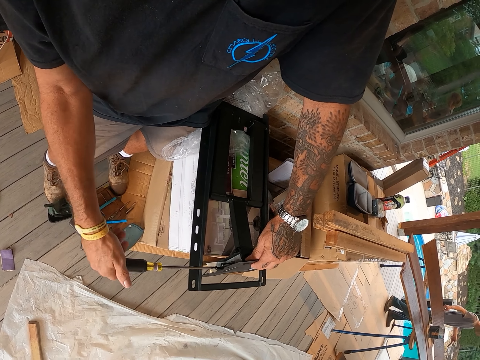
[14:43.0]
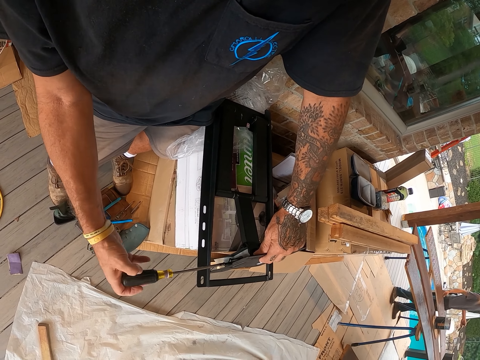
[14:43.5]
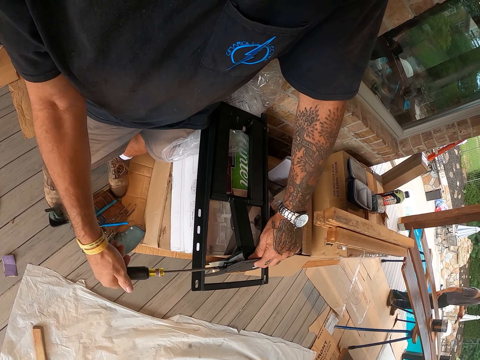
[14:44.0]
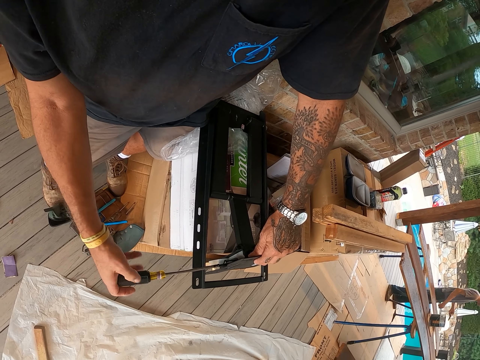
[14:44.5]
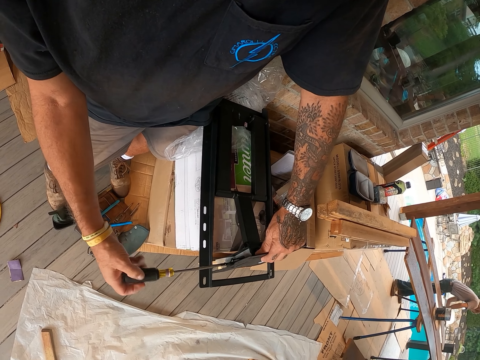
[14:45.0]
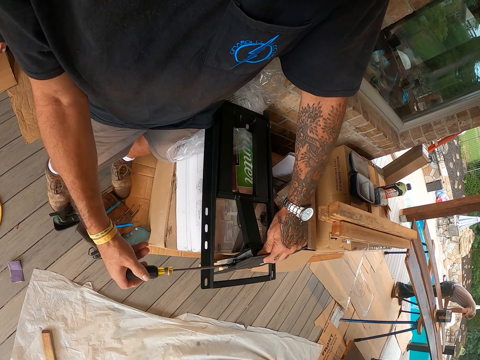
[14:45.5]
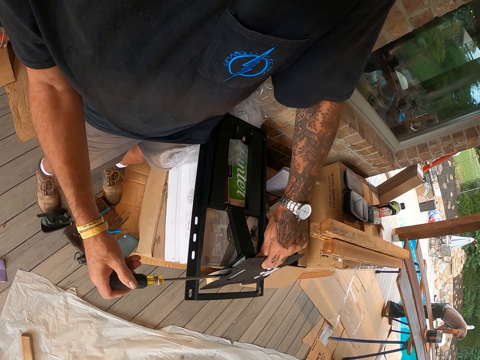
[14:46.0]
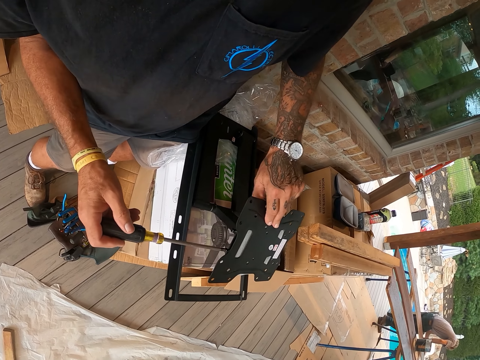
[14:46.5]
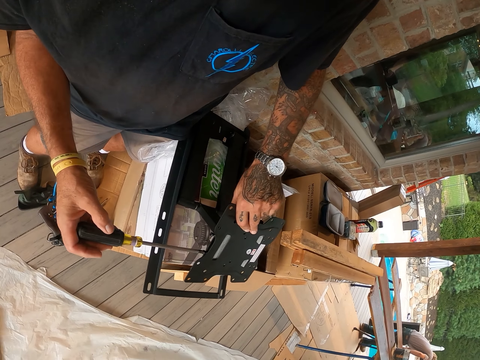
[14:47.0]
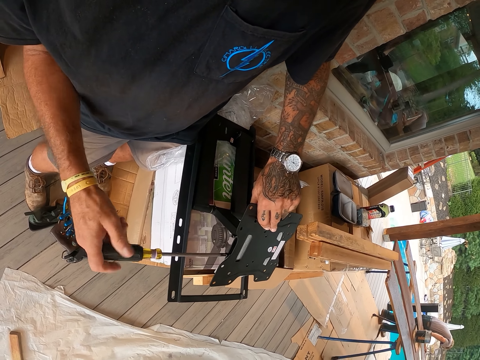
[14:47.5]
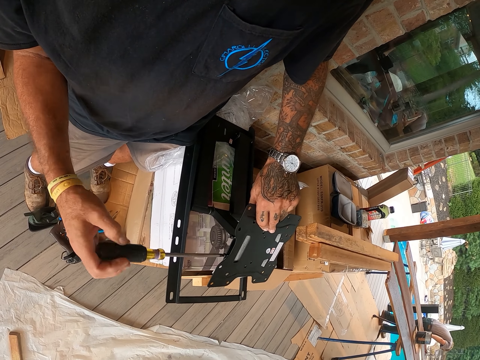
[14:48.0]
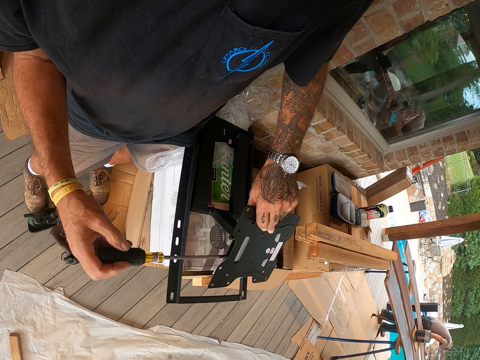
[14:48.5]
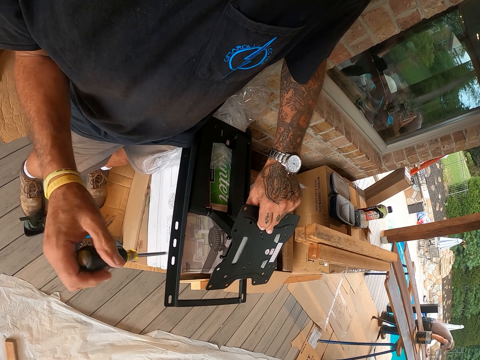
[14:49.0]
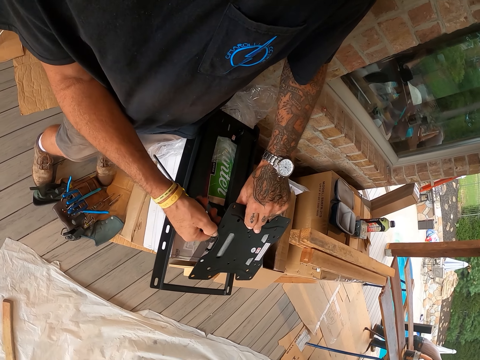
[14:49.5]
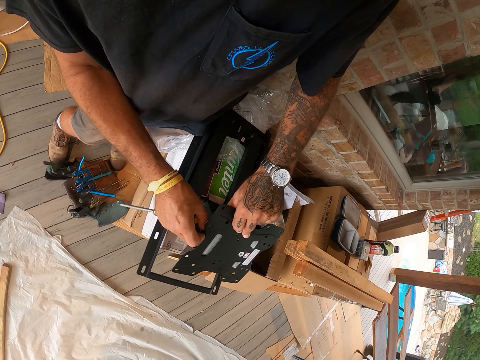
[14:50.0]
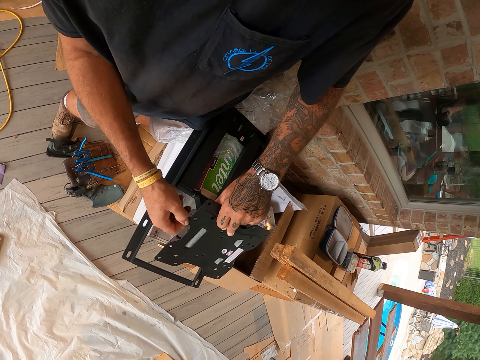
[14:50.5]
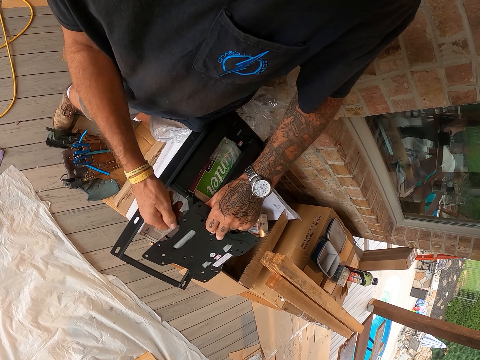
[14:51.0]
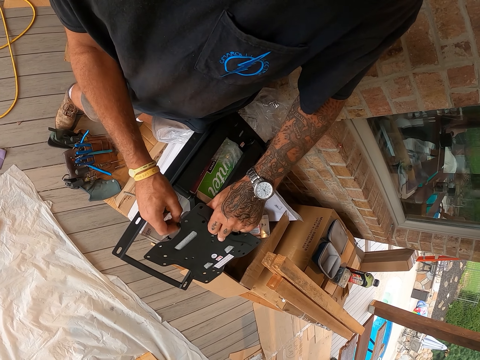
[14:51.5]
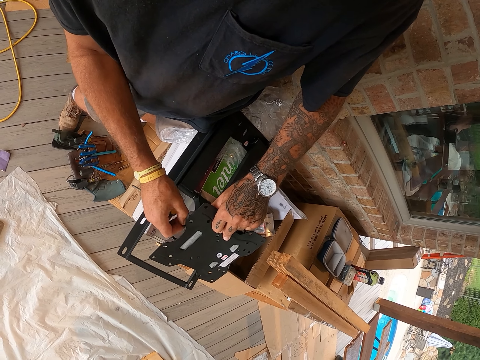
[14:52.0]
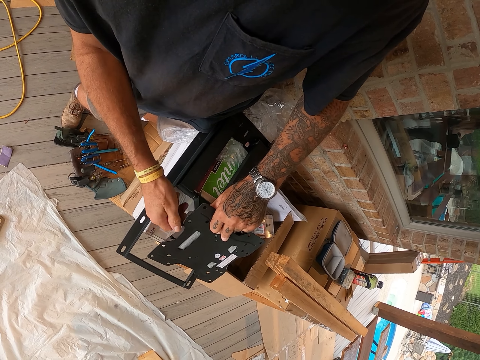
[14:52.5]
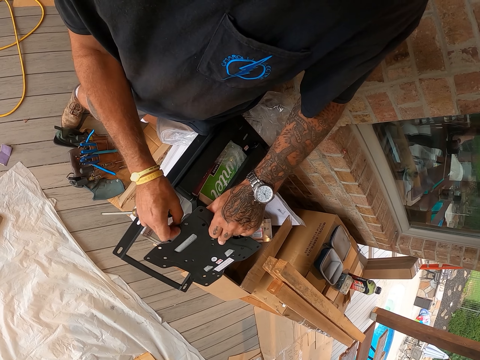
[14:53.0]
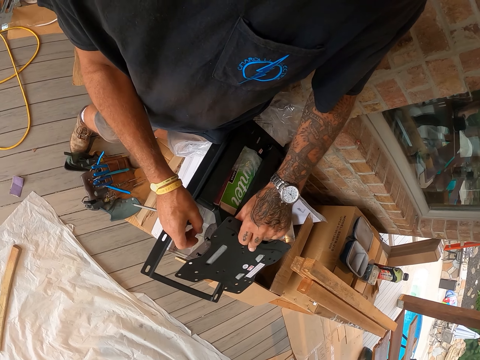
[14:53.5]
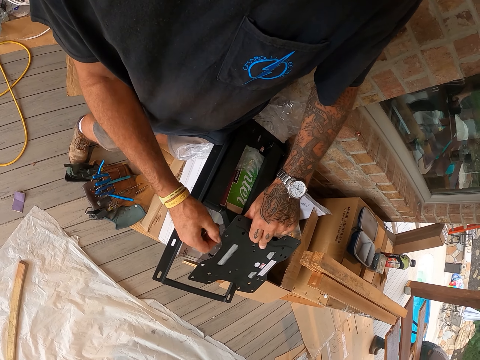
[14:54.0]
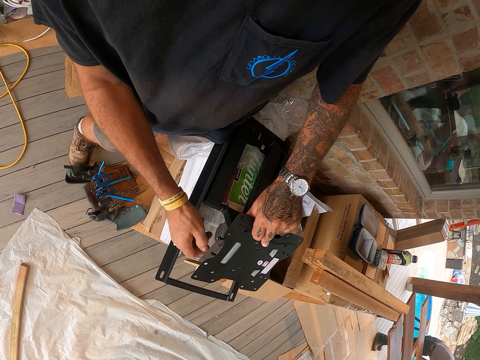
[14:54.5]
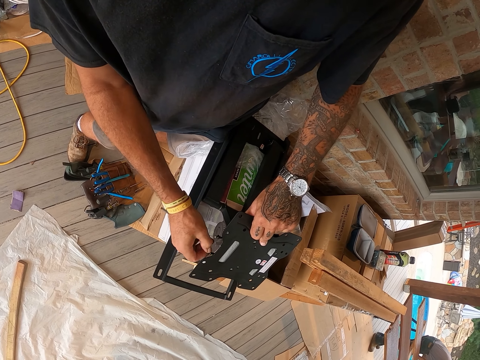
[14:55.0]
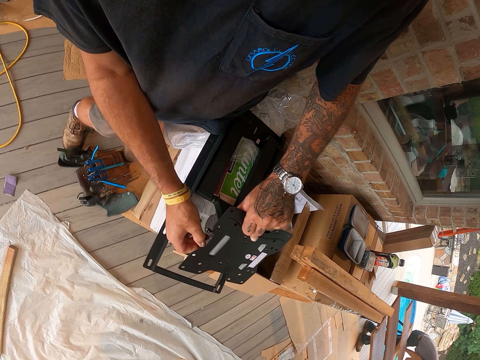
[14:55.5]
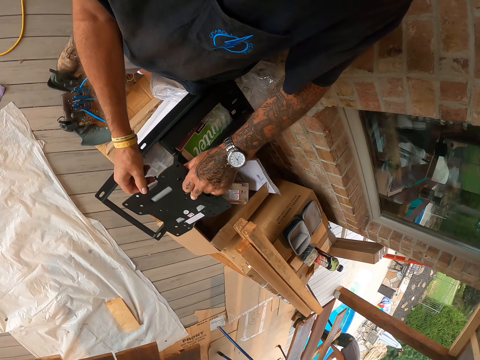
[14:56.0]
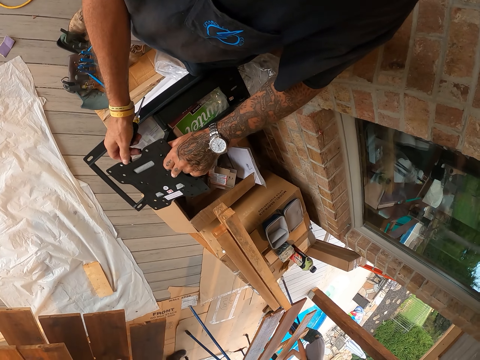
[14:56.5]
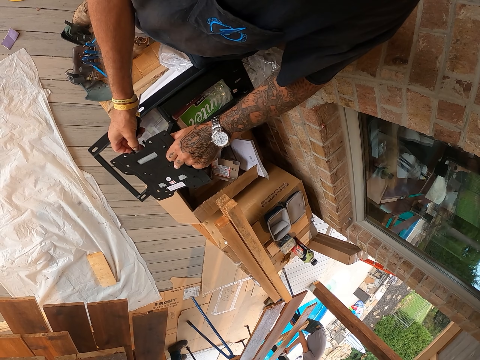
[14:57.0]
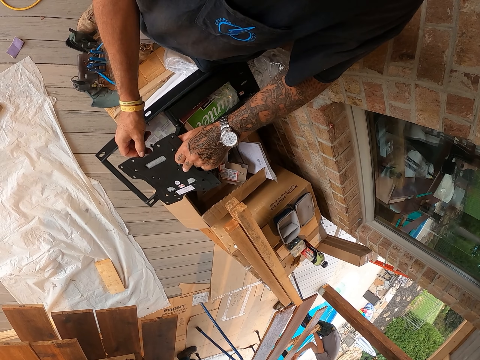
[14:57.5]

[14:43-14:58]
The camera wearer opens the screws with his hand on the TV wall mount.

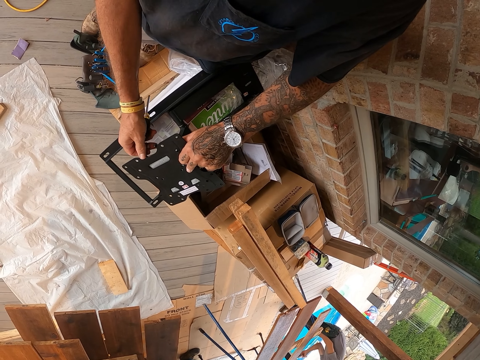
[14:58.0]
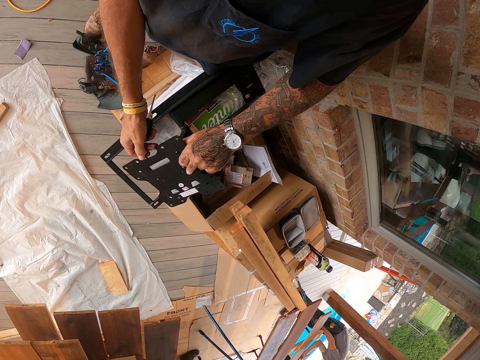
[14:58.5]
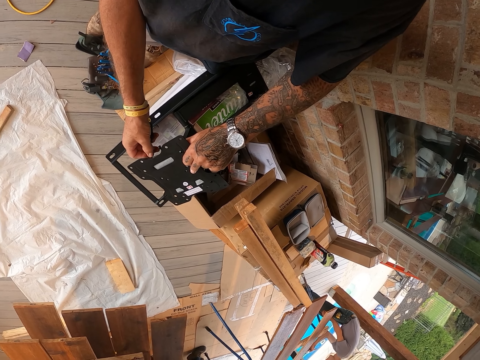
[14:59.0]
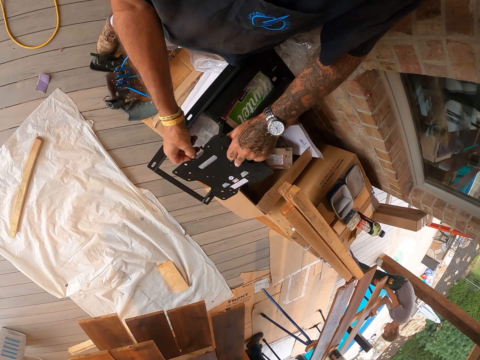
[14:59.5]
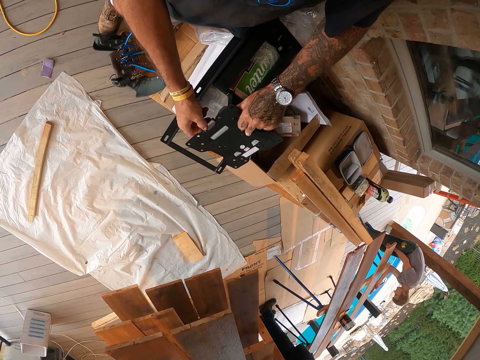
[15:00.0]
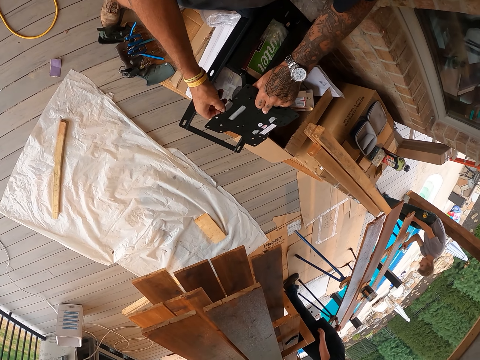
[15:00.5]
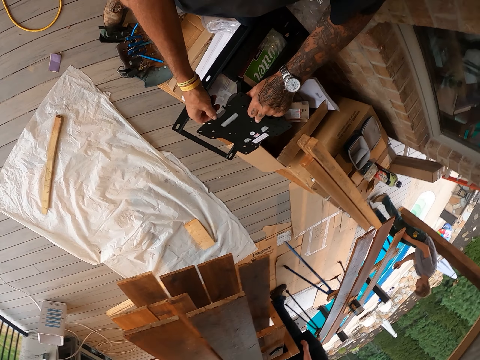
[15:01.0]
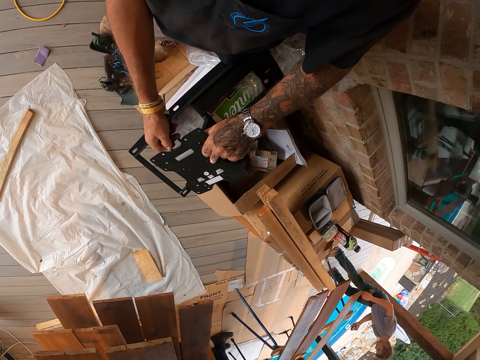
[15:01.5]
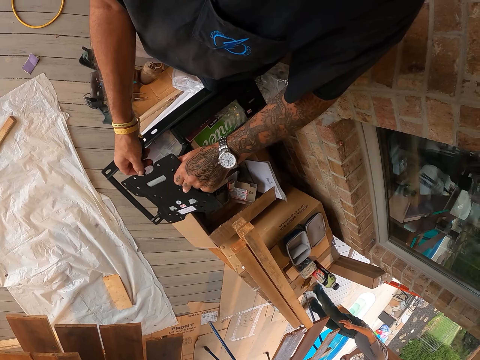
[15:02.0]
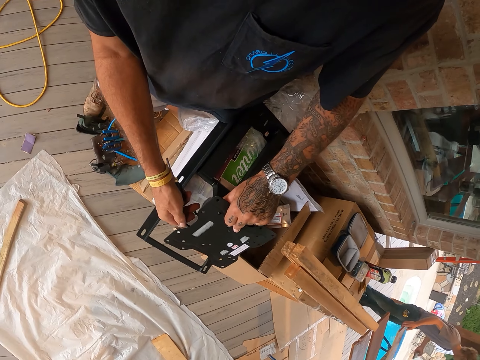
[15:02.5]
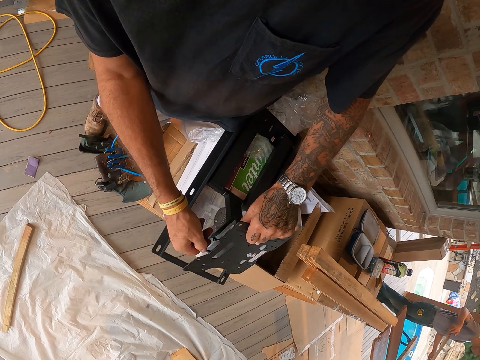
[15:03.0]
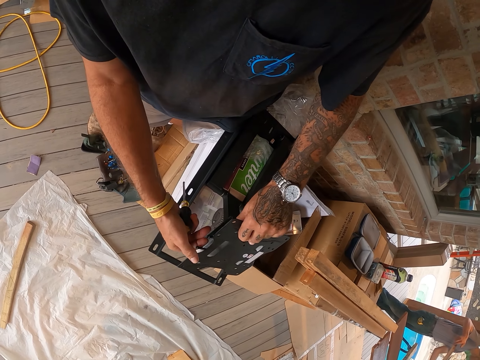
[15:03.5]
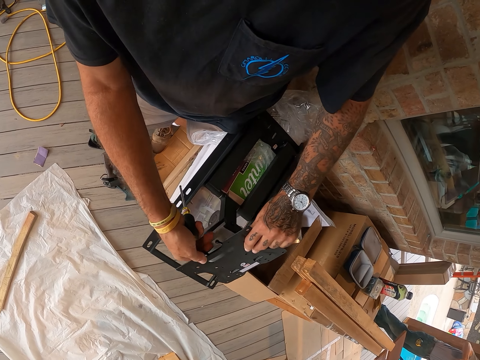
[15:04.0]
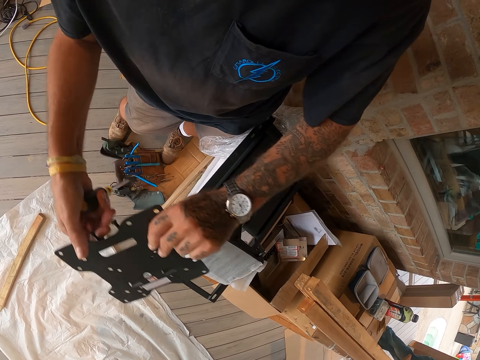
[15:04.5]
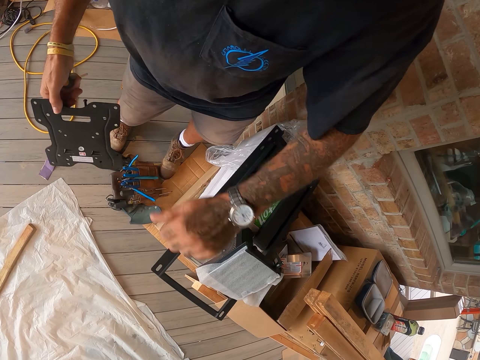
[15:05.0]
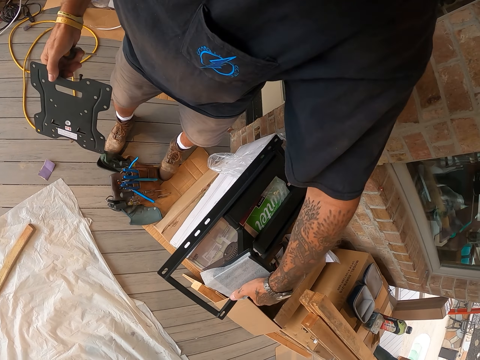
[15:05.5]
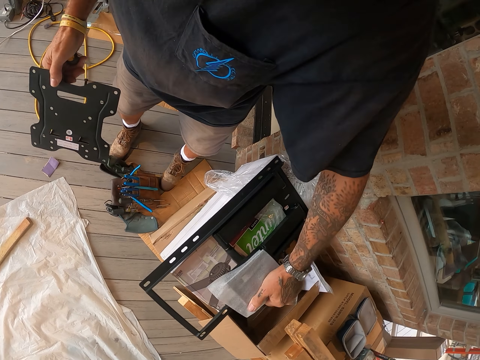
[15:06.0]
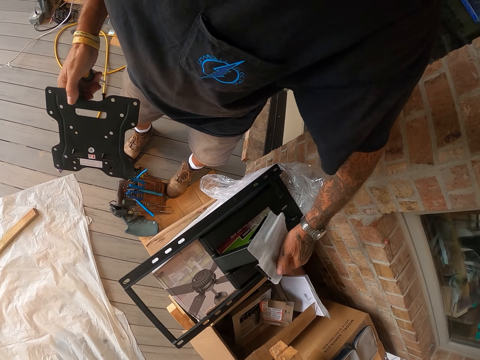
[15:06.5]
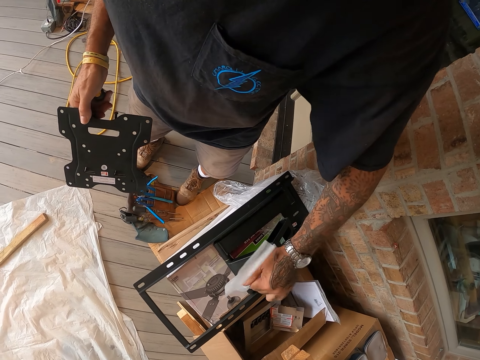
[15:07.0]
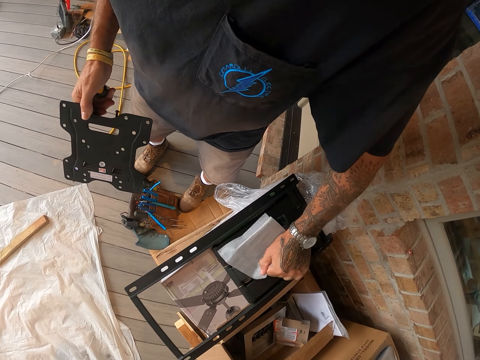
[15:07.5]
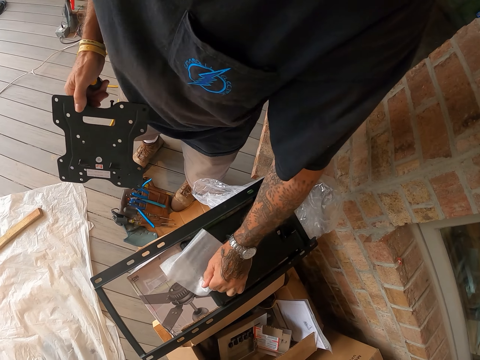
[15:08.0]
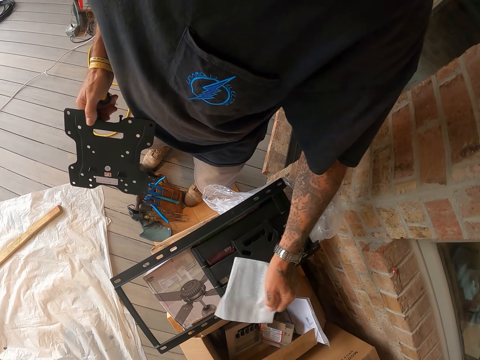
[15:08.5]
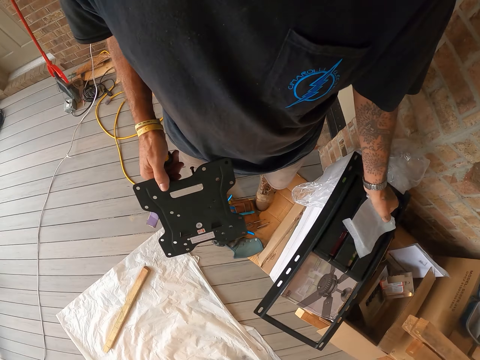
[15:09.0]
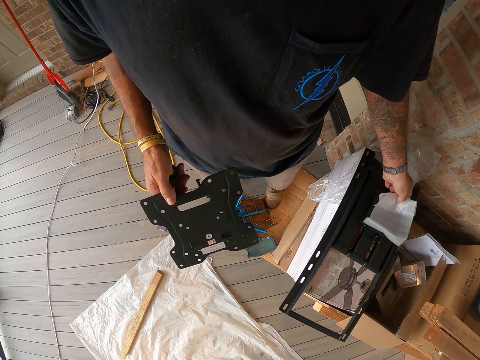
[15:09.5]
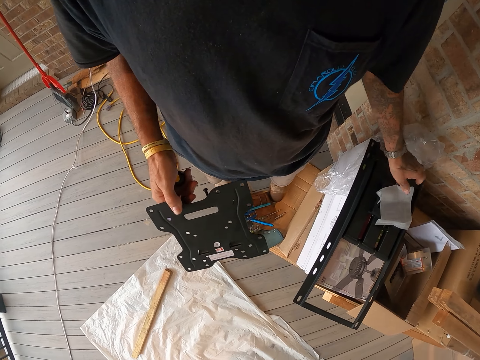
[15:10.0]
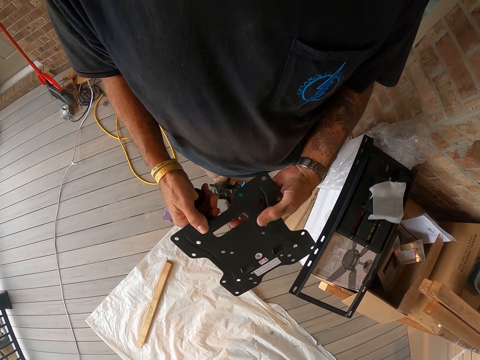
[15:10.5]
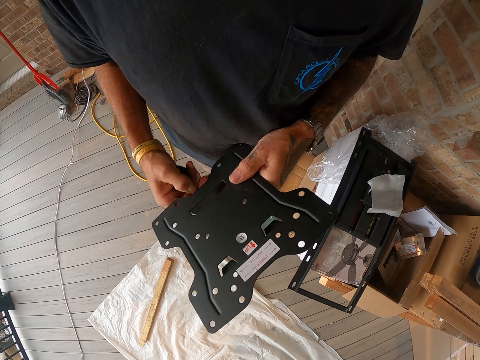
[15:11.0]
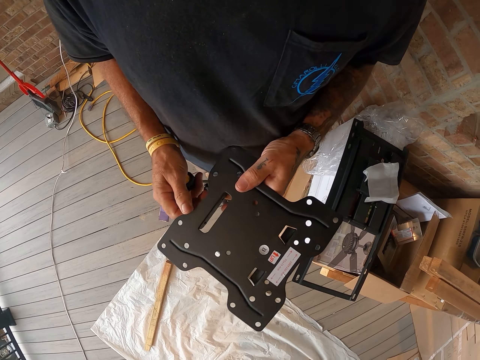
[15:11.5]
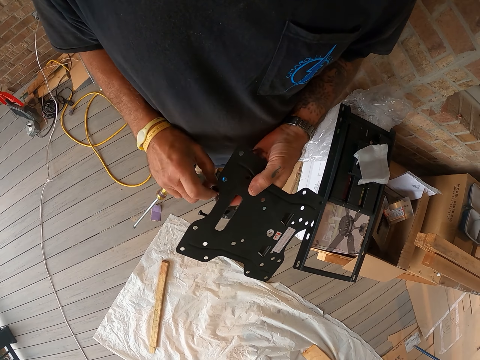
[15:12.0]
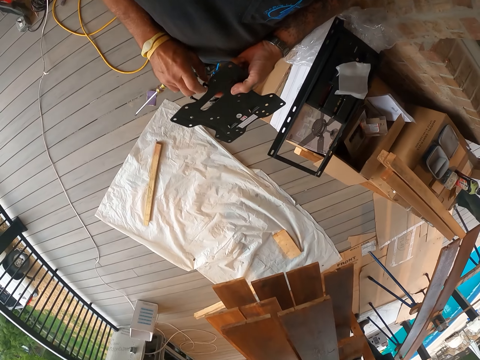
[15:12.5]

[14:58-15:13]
The camera wearer removes the part or metal of the TV wall mount. He moves the part of the TV wall mount, holds a nylon, tightens the screws with his hand, and holds the metal.
